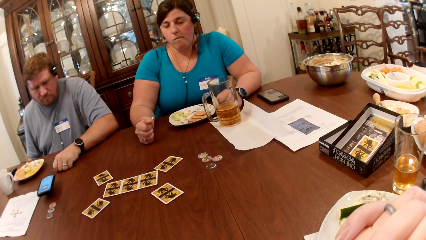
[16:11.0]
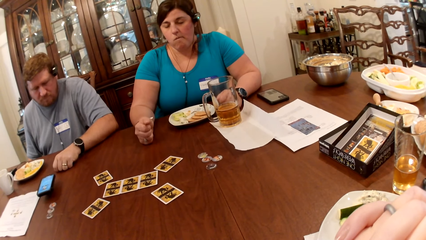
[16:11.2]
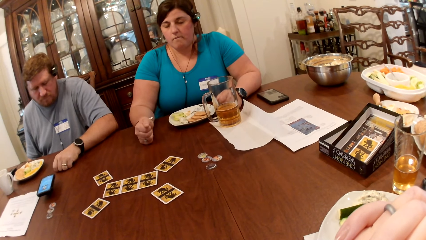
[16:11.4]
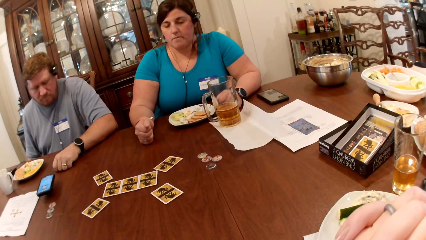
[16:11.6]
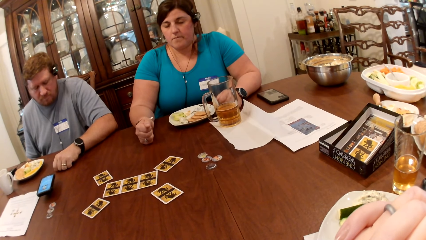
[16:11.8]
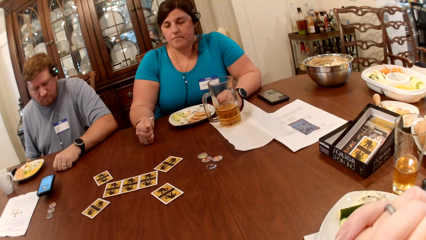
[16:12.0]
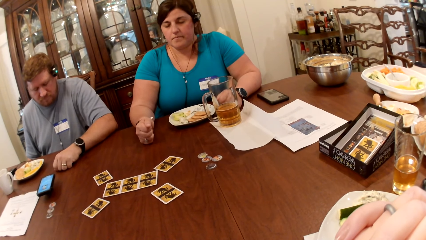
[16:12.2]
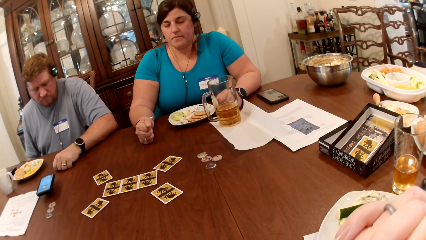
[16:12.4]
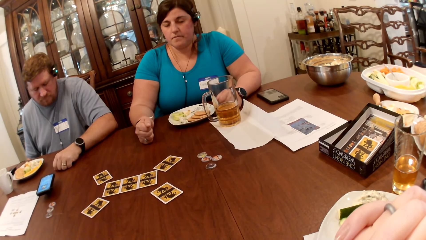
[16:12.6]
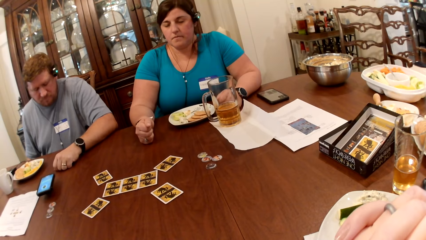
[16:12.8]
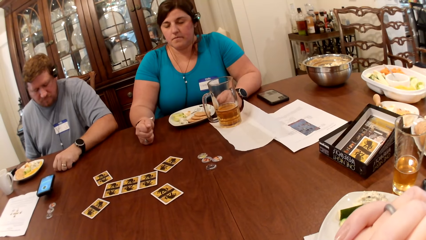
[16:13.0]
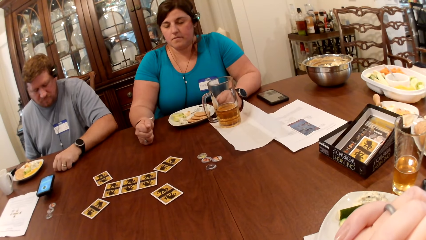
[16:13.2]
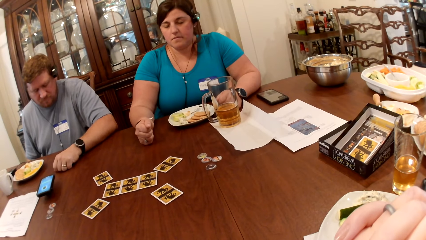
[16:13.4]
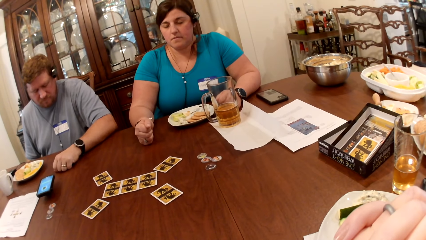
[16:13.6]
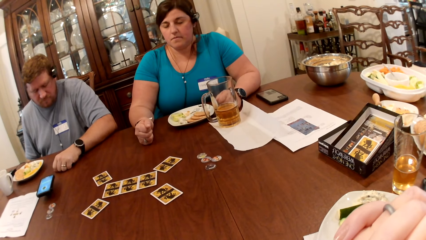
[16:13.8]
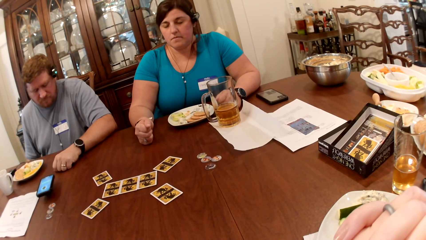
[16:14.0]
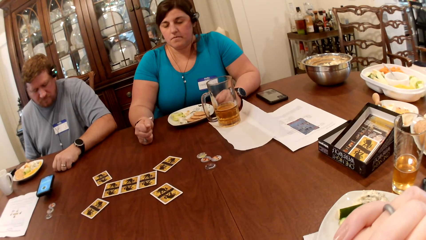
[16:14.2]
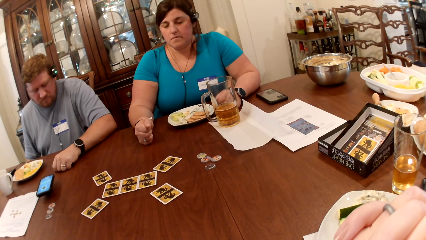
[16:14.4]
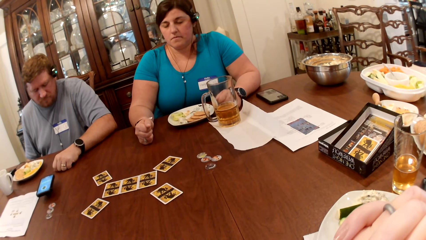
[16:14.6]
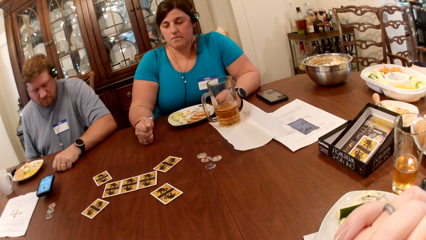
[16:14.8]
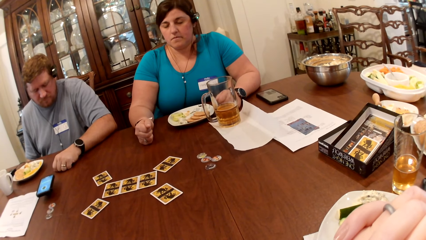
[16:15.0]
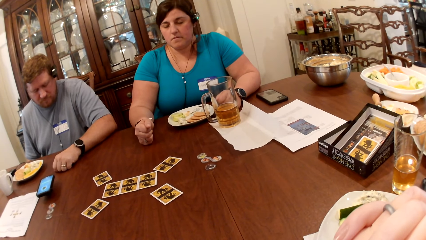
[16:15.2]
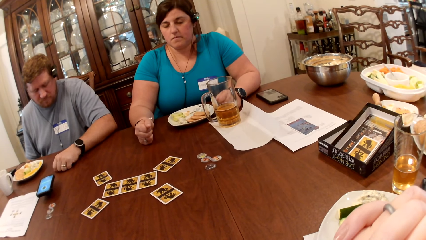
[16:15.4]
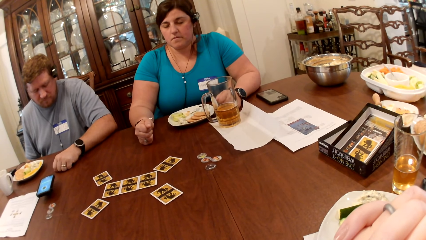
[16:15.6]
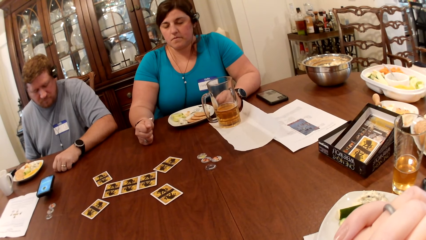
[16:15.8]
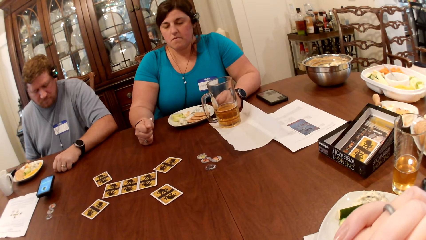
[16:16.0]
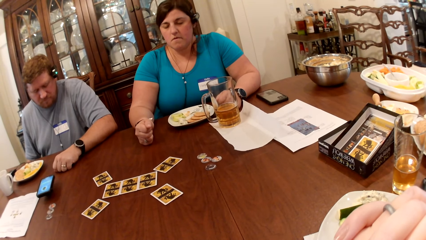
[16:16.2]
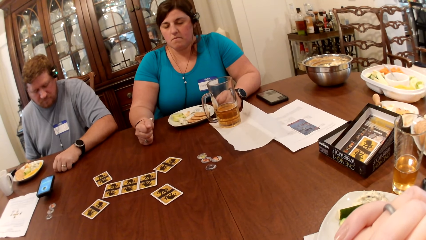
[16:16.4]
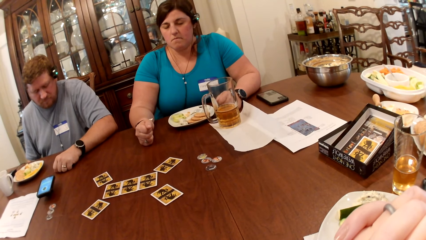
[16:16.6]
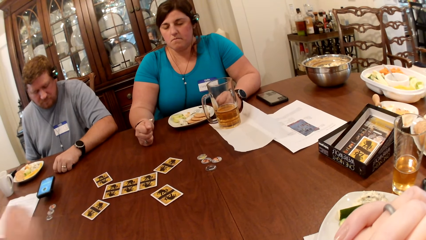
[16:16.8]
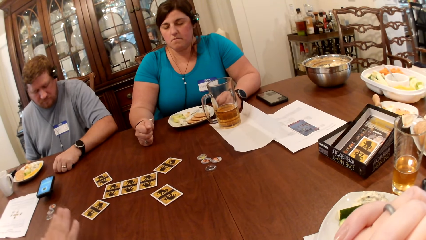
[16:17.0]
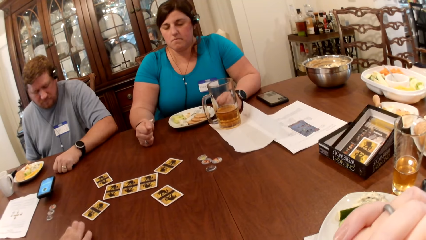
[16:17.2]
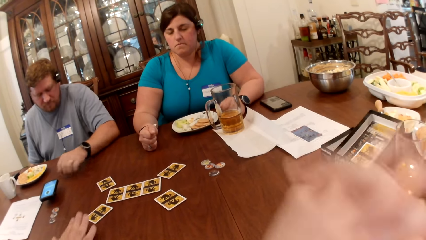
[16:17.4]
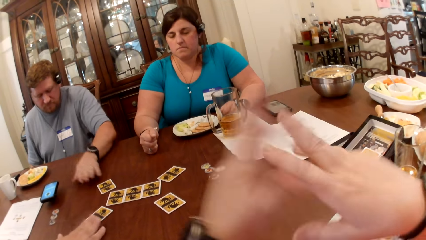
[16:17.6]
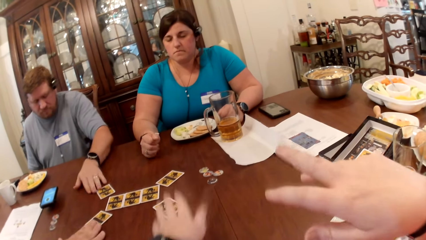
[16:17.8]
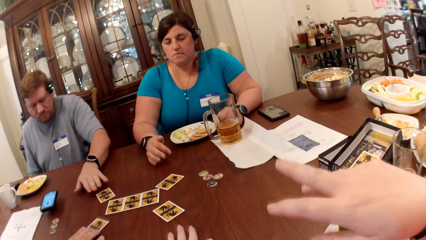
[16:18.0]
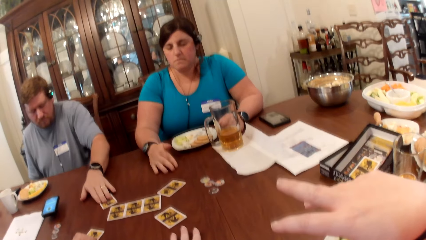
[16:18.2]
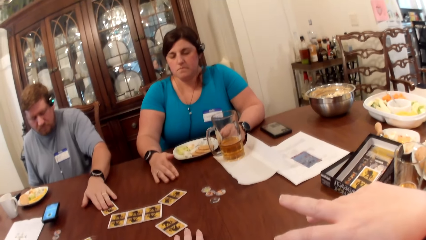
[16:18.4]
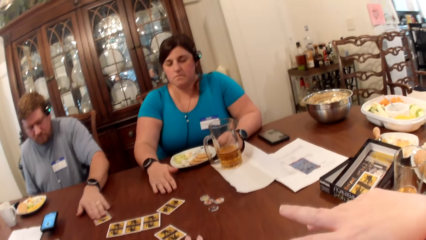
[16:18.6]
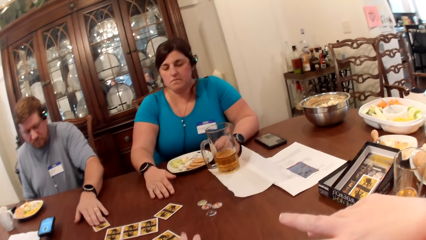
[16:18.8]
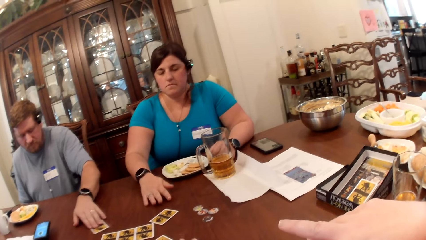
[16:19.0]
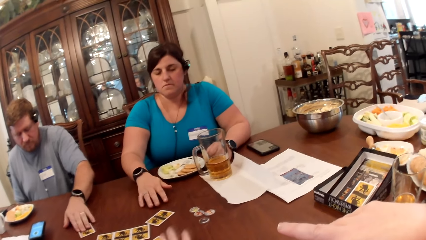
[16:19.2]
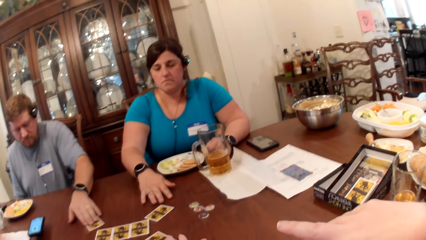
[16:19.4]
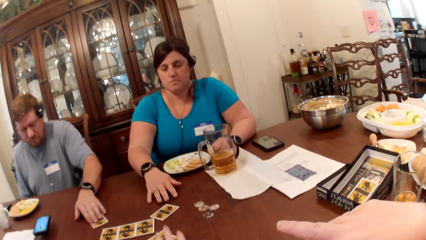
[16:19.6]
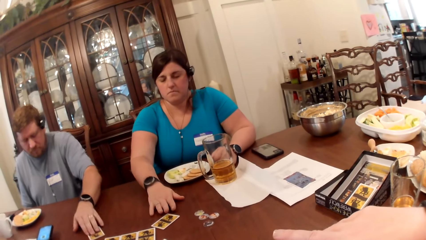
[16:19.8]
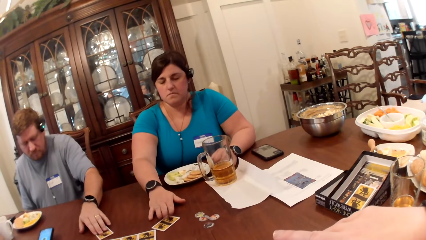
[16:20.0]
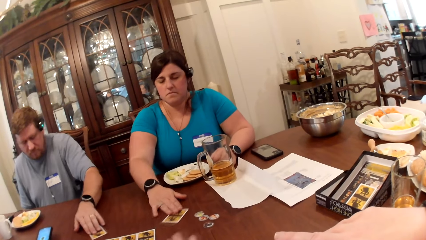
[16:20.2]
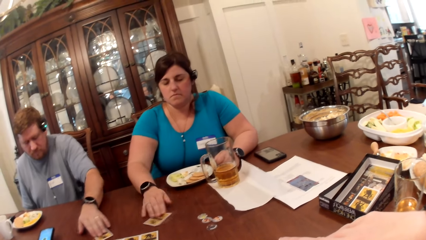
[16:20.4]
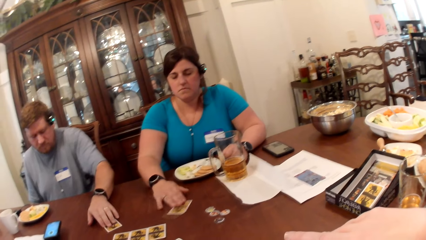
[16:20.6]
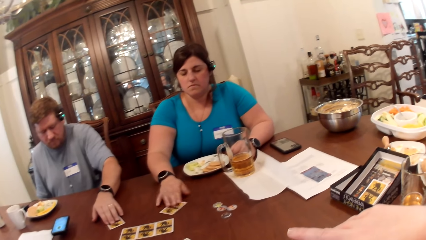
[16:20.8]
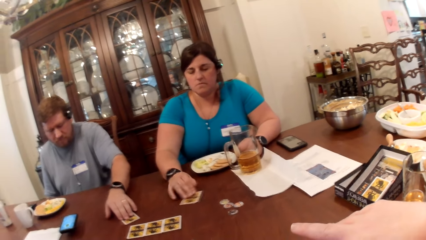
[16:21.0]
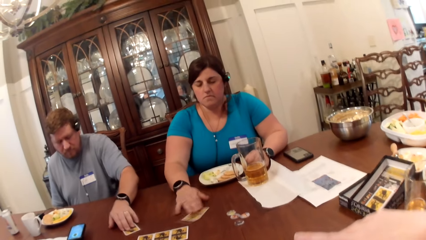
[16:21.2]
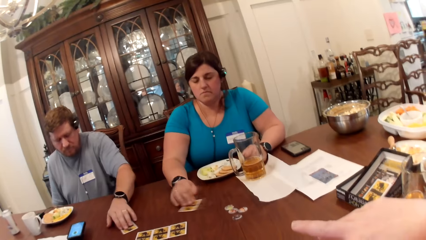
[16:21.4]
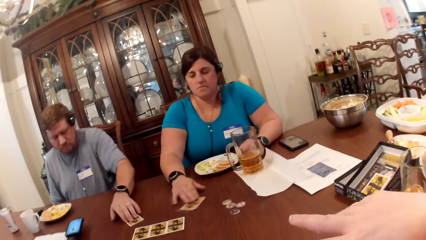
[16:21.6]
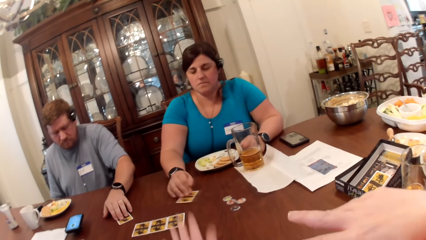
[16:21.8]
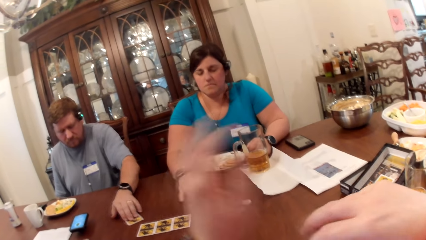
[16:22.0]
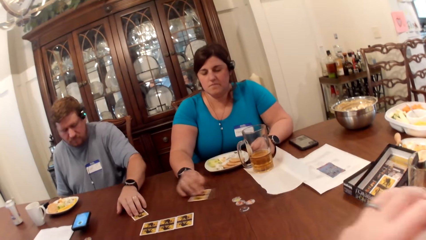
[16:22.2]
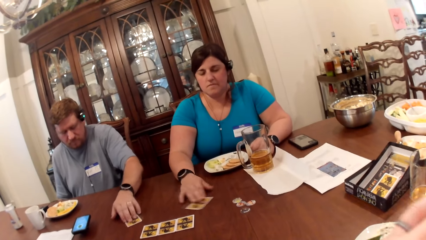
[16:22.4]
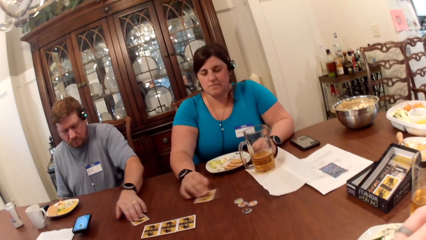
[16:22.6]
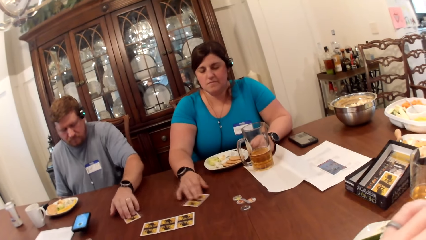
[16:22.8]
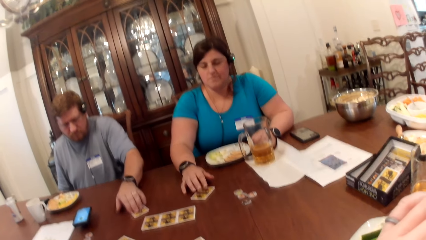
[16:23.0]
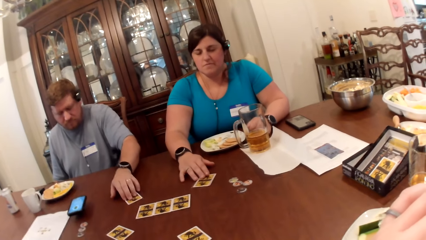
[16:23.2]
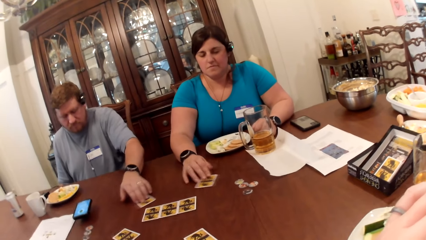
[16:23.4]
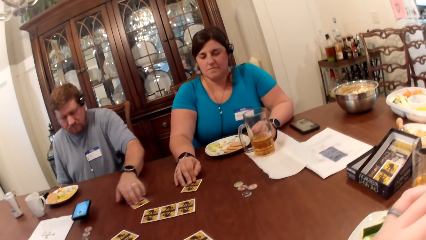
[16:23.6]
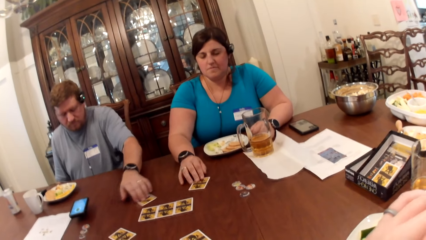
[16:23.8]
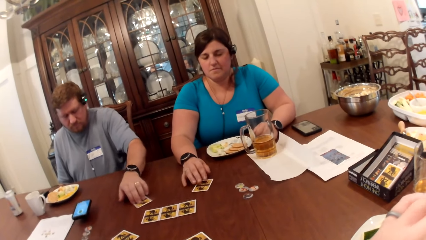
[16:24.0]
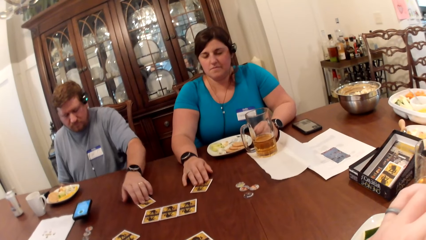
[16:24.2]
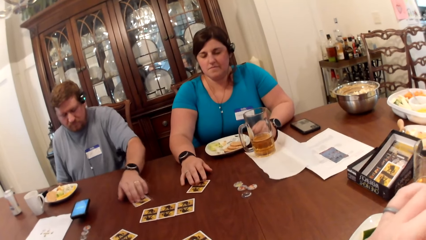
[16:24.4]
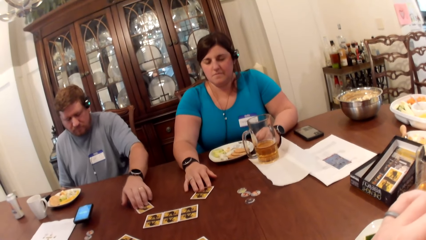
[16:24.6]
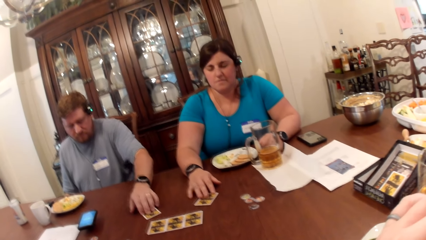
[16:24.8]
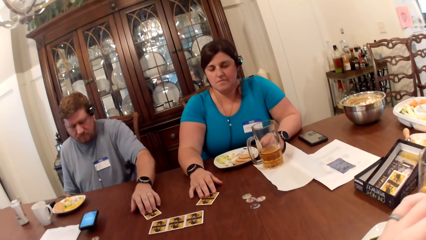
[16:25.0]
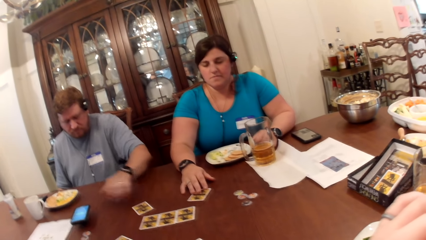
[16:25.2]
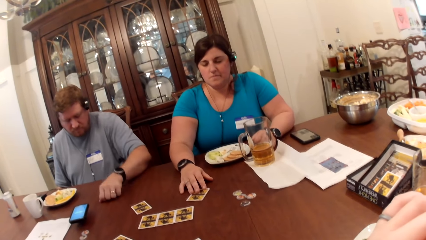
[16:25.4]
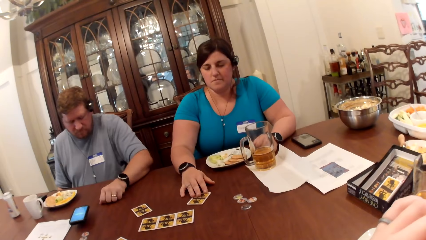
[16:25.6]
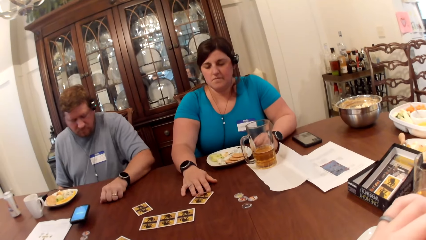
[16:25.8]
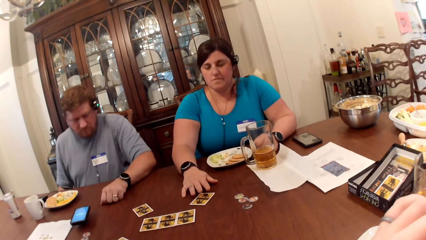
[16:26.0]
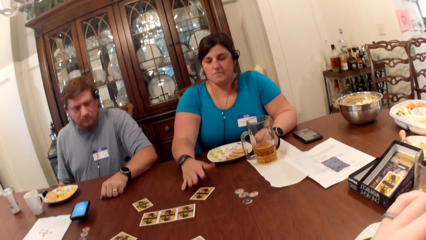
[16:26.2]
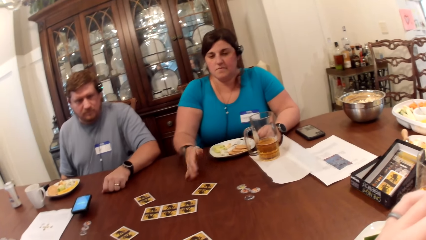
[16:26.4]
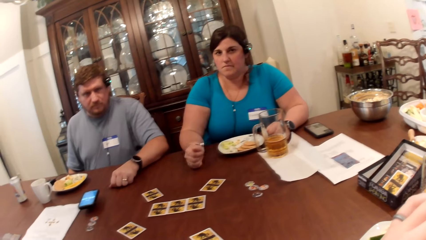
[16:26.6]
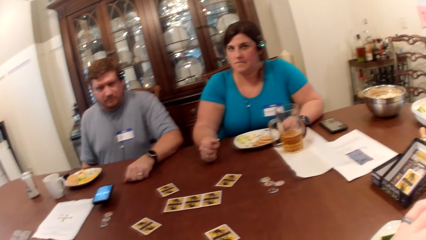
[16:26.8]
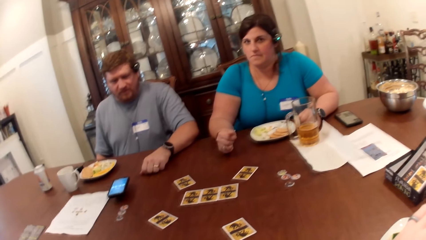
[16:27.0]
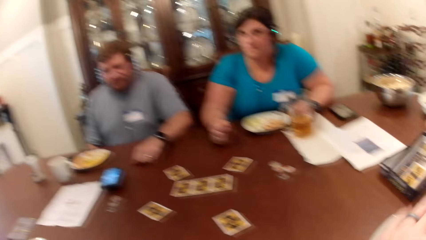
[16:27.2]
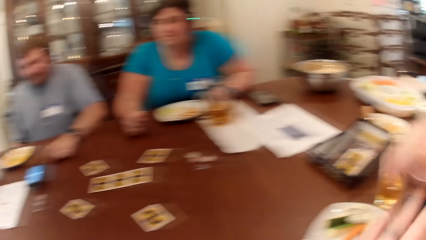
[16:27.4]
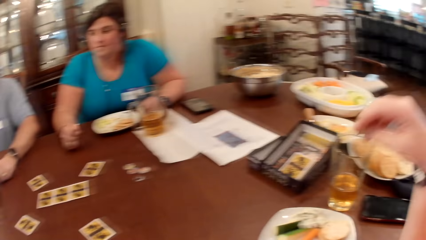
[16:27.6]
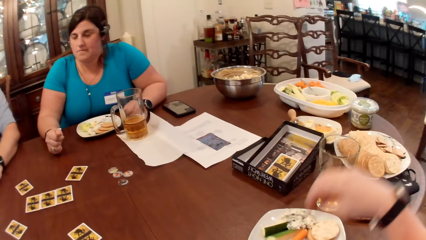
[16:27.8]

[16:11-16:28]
The virtual assistant converses with the camera wearer, a woman, a man and another man. The other man moves a game card on the dining table with his left hand. The woman moves a game card on the dining table with her right hand.
